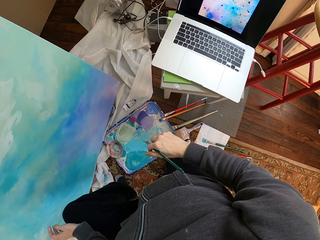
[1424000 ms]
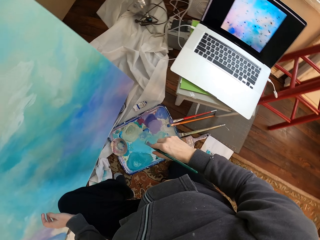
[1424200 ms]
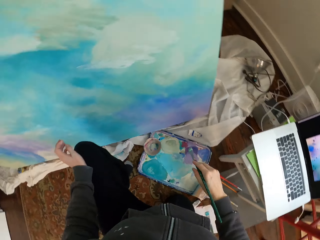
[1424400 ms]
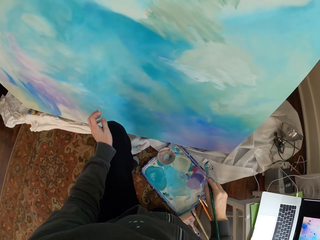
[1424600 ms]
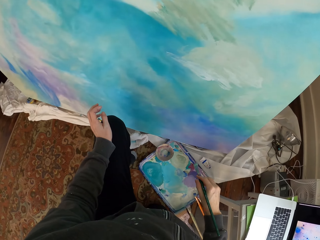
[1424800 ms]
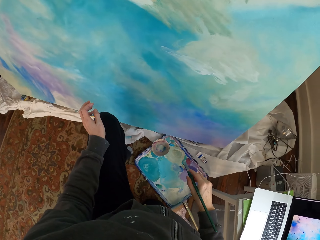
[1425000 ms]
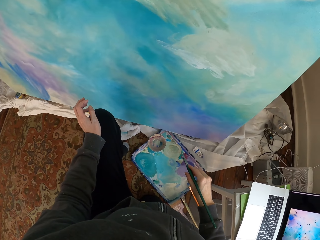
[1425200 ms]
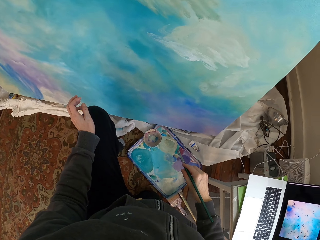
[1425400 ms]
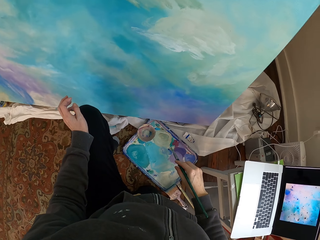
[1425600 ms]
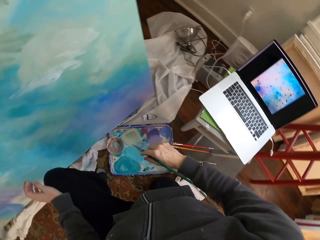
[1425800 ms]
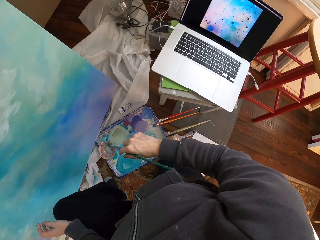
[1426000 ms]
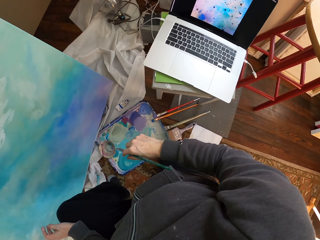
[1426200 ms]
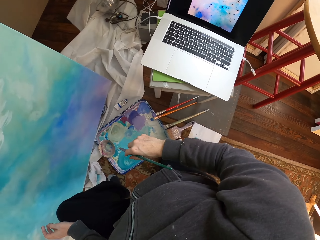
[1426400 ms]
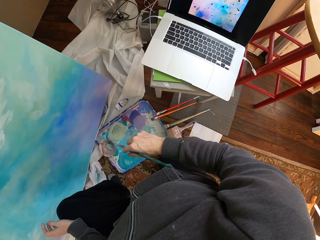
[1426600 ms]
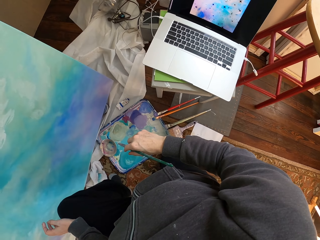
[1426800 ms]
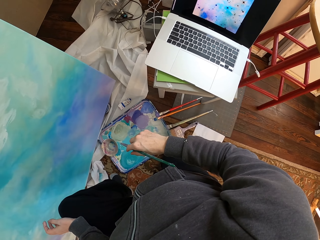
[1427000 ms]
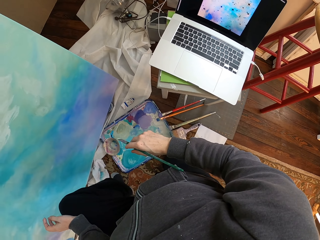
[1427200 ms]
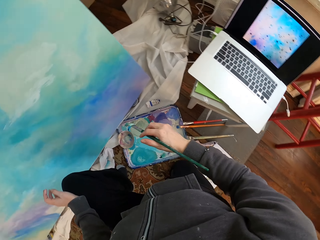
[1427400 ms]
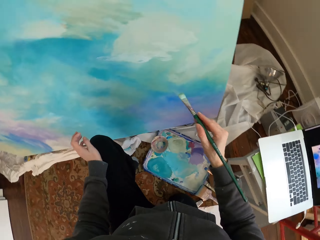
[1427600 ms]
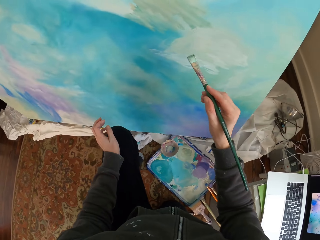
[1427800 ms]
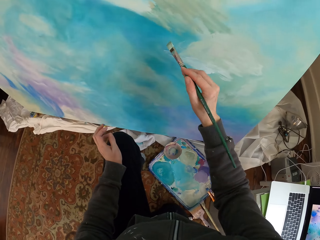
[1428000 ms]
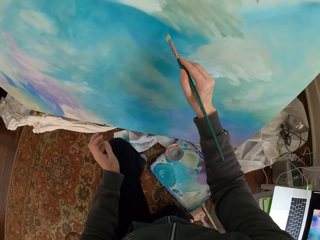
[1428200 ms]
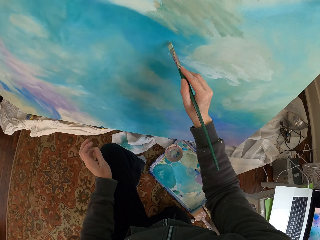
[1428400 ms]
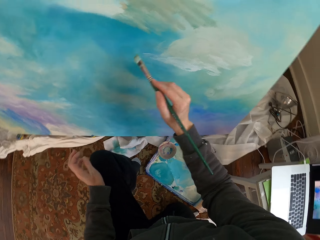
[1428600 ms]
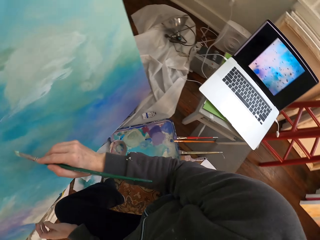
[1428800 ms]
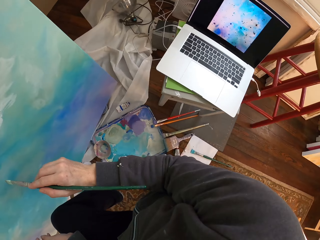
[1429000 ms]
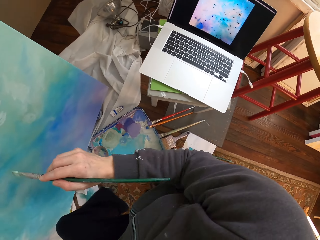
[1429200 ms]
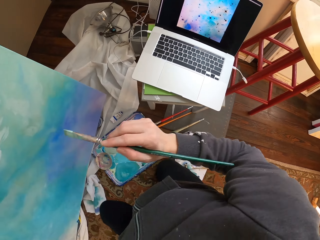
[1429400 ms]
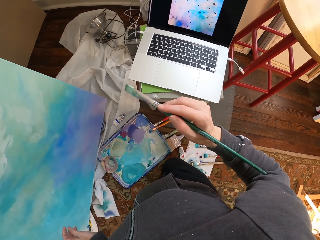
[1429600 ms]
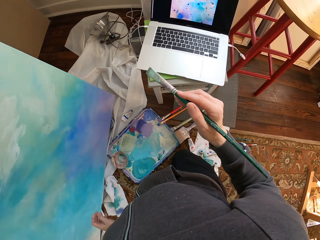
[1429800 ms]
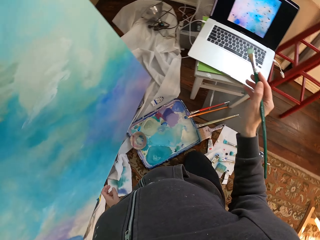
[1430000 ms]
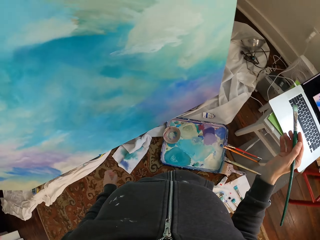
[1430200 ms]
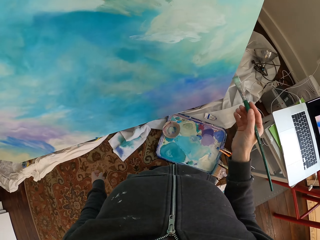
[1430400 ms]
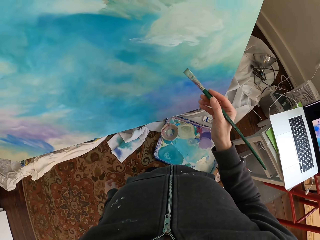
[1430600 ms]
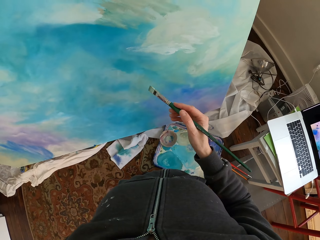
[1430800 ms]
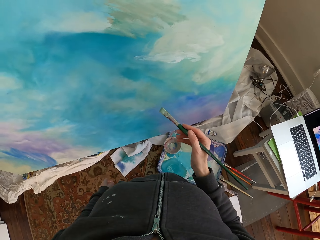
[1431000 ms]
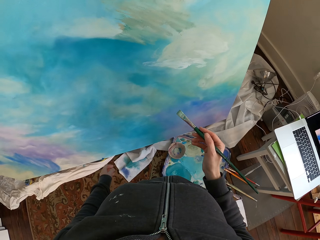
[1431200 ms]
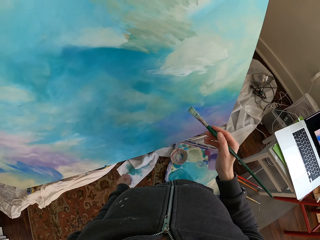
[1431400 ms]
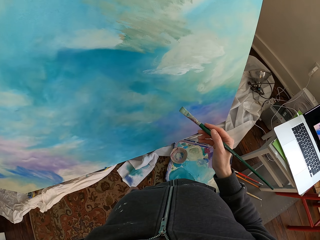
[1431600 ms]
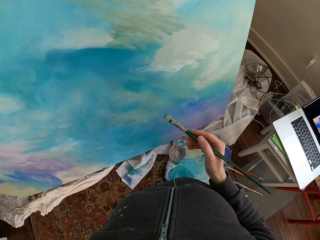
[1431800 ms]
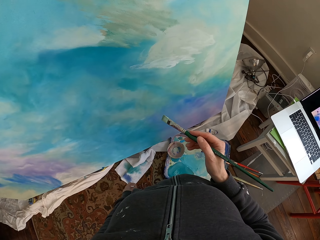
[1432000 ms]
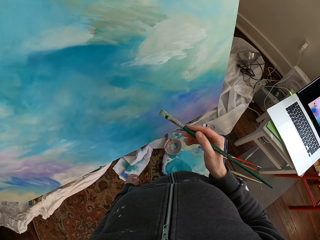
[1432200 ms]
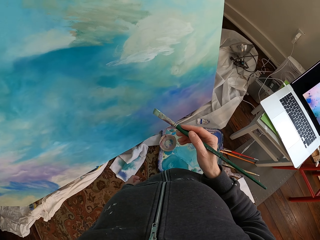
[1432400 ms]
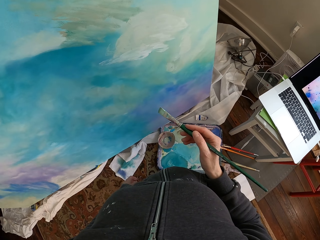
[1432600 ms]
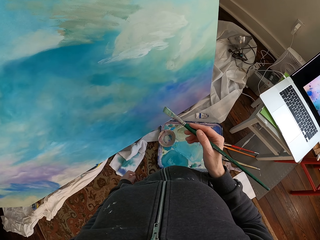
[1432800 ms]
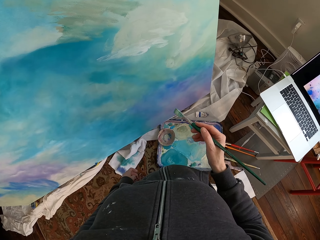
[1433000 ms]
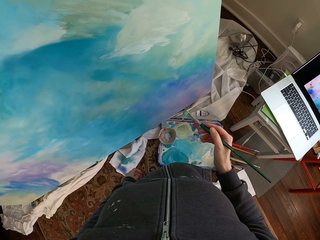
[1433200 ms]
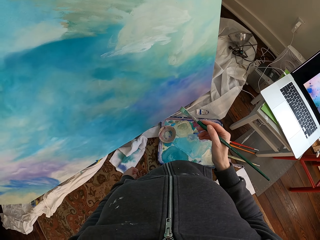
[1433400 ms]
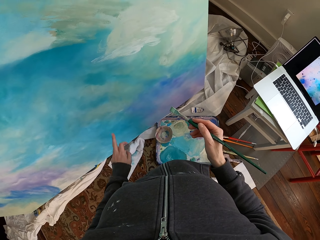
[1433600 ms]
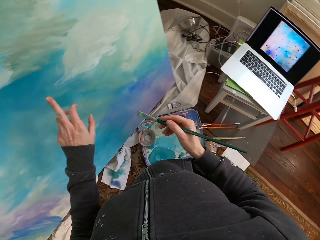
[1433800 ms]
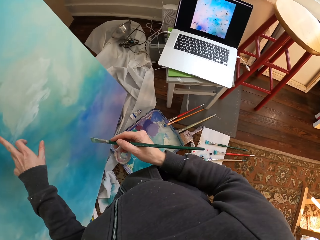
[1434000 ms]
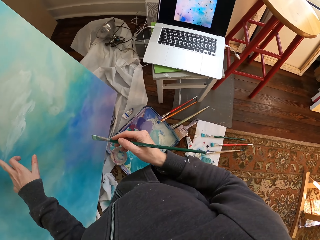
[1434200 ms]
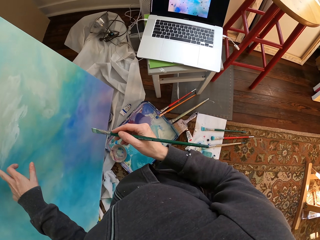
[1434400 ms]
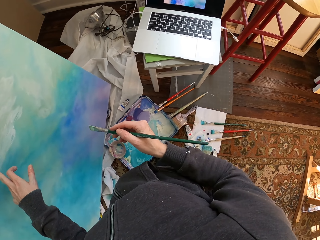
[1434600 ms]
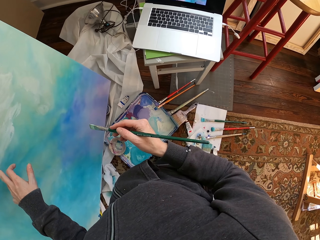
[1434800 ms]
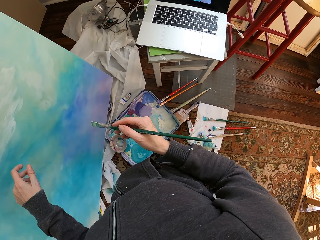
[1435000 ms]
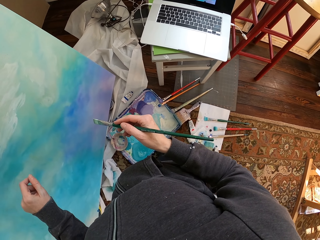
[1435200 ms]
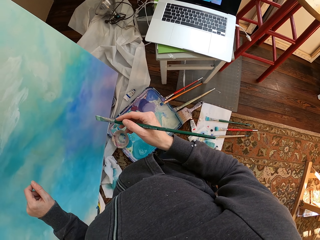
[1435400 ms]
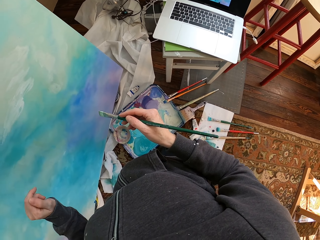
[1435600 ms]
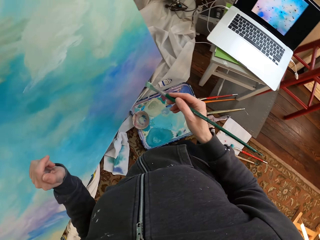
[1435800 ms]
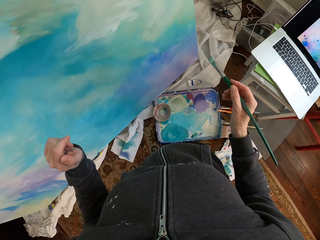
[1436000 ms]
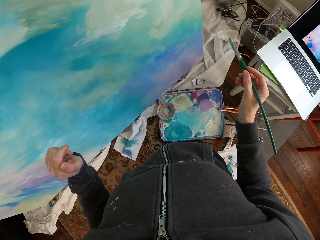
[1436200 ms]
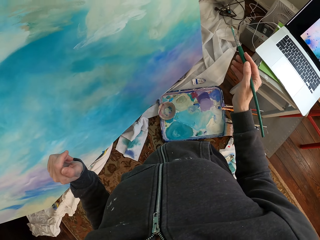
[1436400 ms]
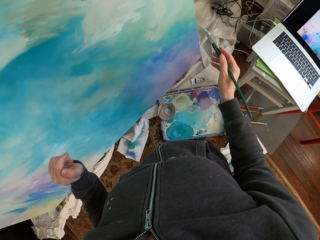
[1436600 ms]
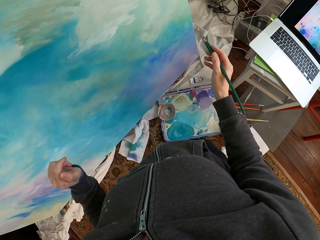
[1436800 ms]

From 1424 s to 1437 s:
The camera wearer holds a brush. They look at a painting. They lift the brush towards the painting. They lower the brush. They look at the painting. They point at the painting.

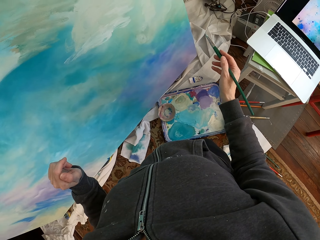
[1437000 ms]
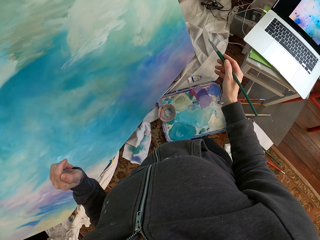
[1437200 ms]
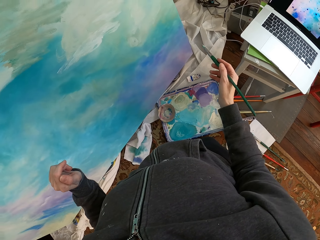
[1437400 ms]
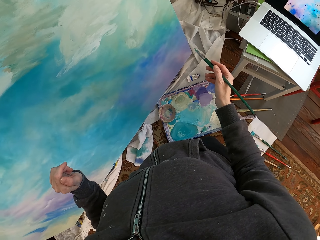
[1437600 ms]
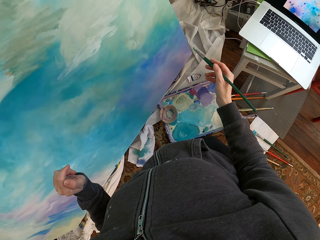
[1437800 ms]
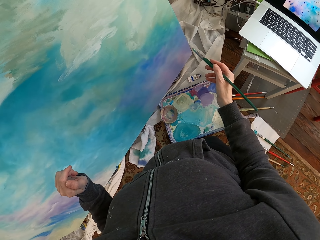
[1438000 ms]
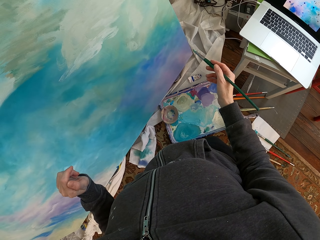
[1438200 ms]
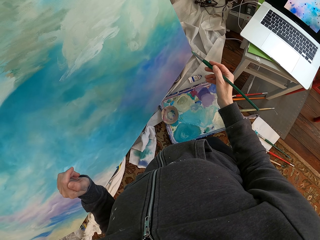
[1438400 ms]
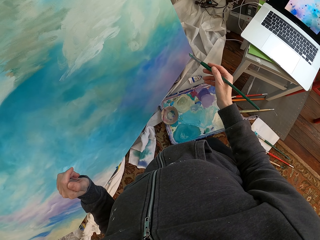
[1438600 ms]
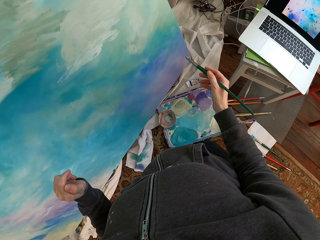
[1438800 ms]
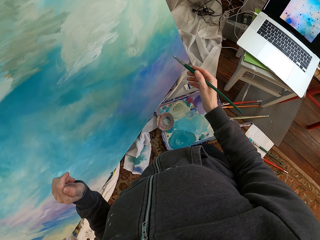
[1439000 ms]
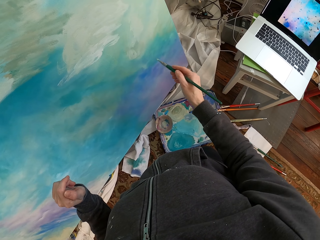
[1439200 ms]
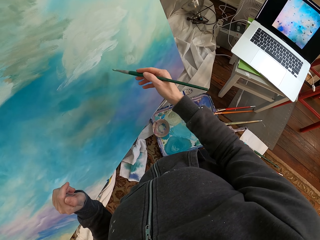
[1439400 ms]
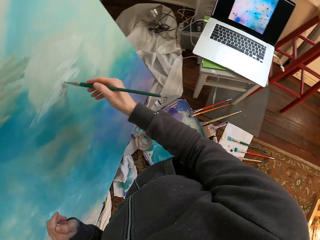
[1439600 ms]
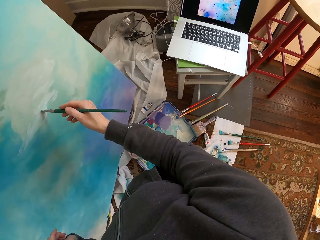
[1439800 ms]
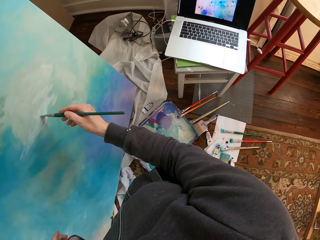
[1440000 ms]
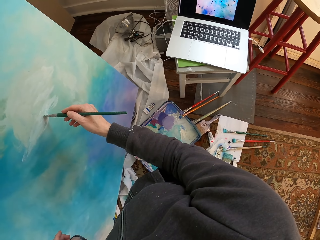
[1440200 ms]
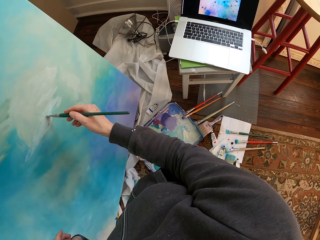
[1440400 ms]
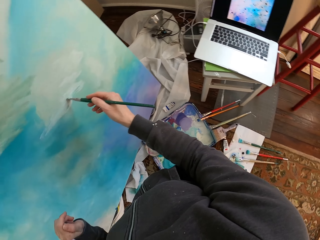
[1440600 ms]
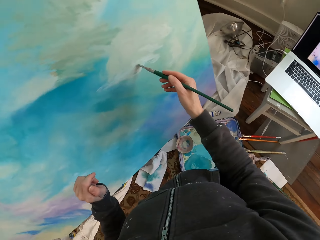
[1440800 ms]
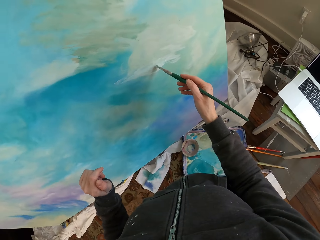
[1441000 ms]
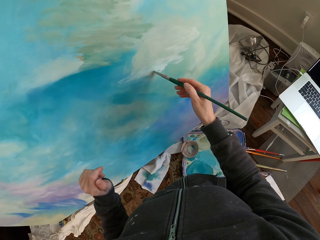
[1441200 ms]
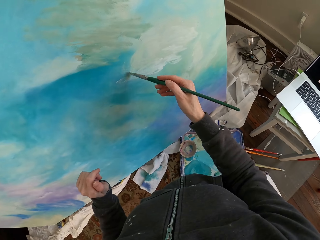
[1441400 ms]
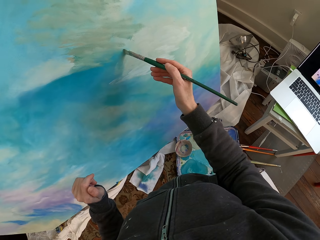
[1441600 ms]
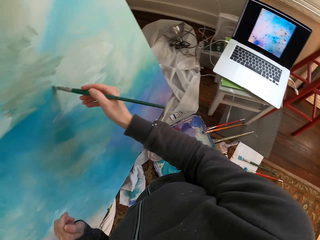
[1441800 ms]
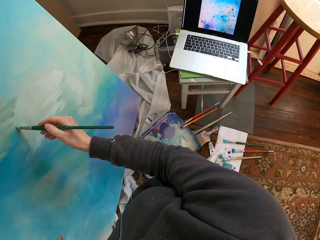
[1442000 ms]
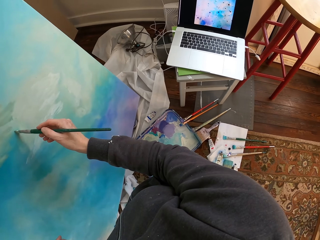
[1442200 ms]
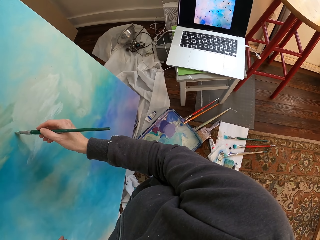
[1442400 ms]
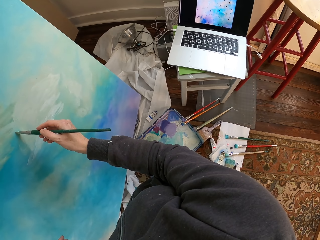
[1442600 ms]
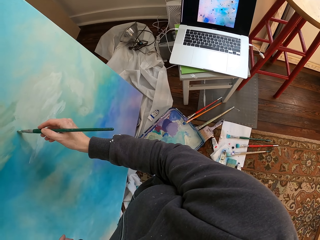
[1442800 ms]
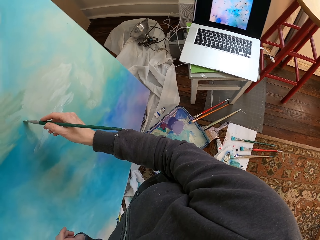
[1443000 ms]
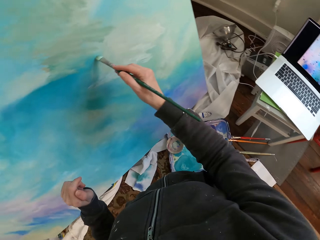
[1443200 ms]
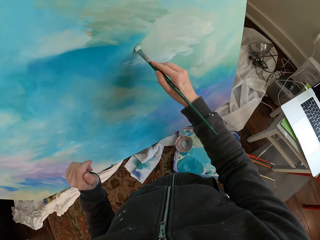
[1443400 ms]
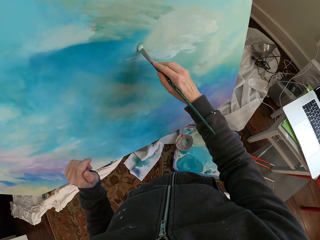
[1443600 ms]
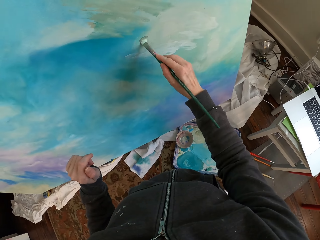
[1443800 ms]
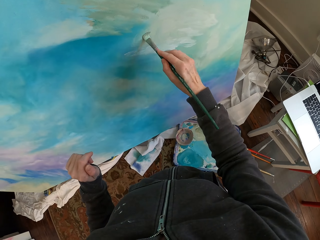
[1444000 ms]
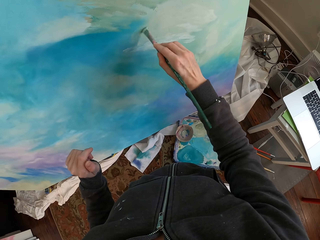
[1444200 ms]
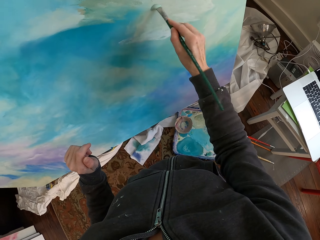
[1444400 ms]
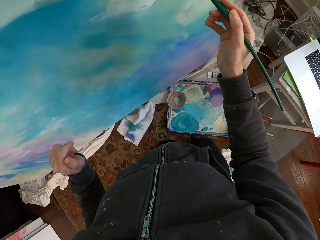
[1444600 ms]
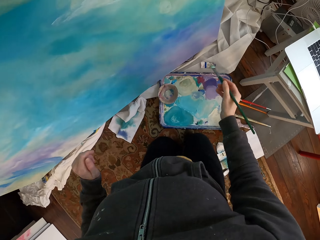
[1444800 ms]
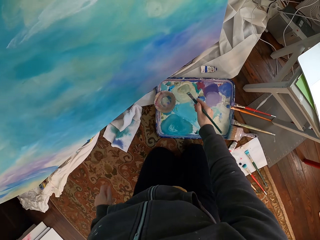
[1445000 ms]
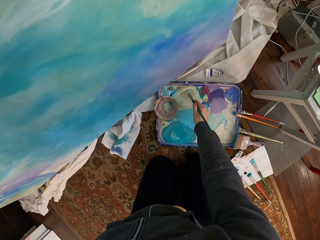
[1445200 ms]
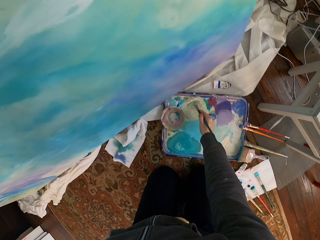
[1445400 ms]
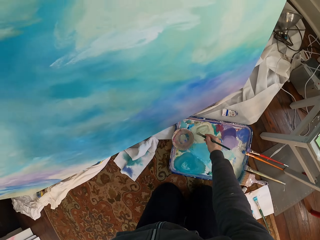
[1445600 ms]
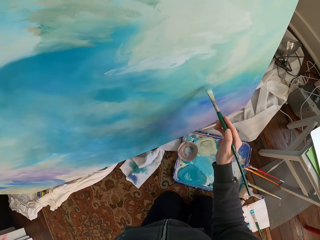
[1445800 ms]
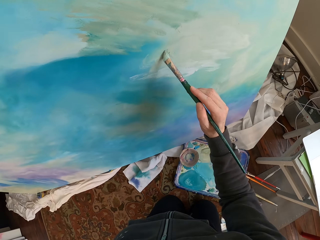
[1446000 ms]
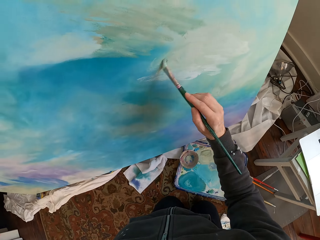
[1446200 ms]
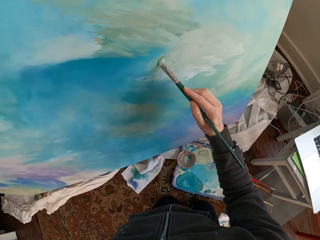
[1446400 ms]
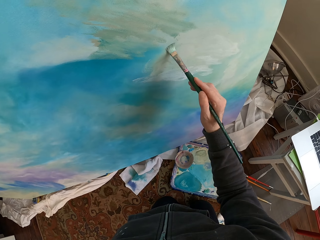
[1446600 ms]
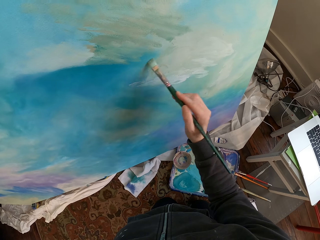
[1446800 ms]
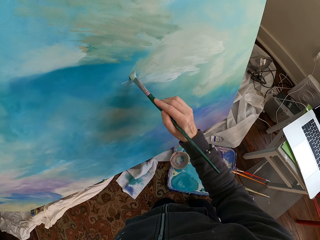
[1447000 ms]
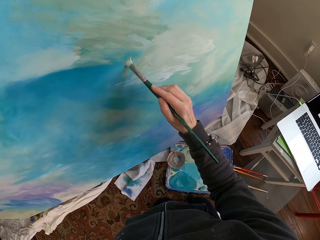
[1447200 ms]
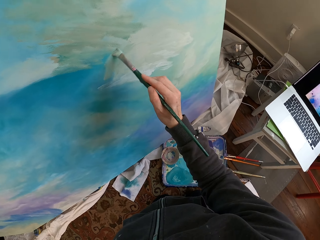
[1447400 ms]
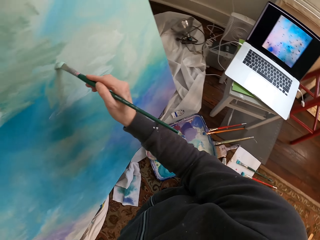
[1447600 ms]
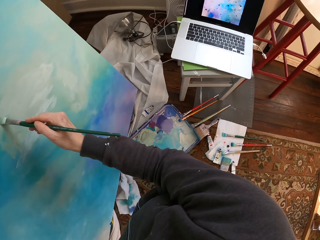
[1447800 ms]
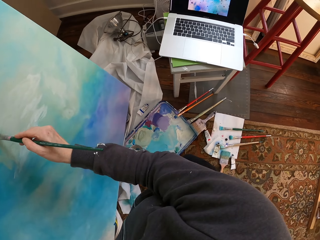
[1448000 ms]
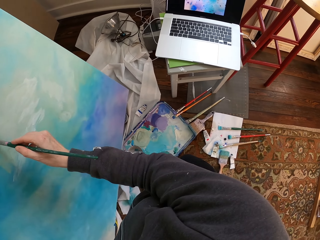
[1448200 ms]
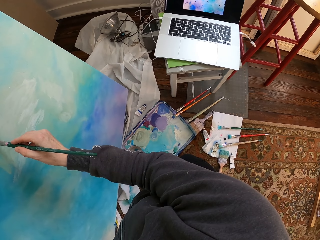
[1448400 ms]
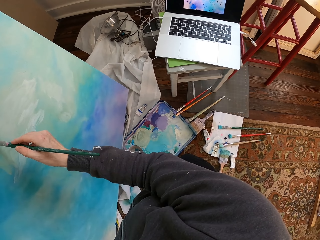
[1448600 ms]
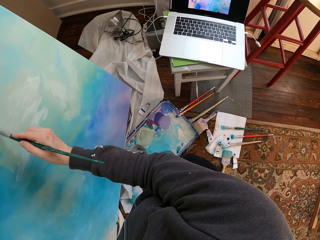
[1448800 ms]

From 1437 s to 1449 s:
The camera wearer holds a brush. They paint. They mix paints. They paint.
